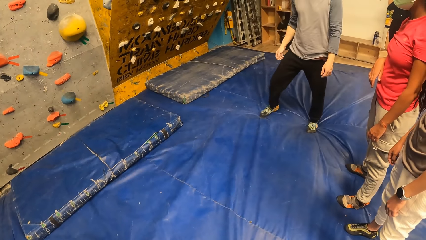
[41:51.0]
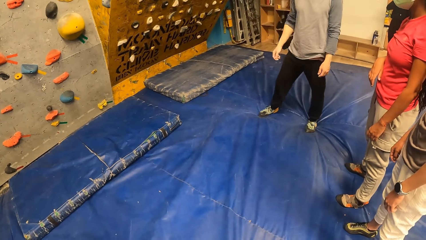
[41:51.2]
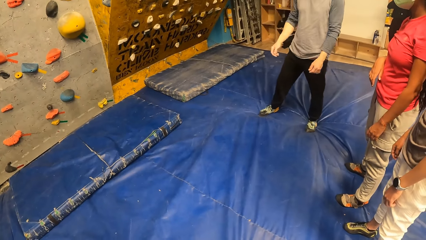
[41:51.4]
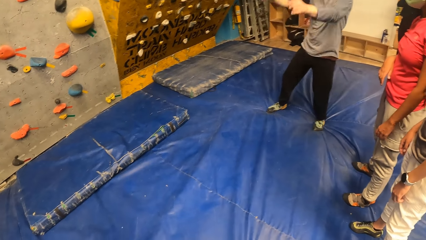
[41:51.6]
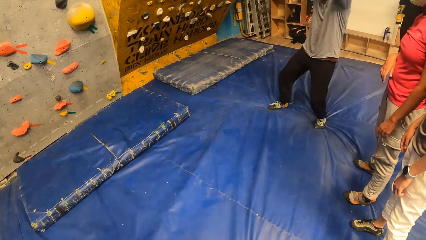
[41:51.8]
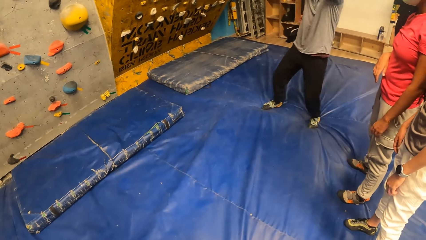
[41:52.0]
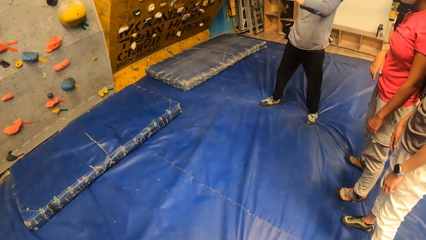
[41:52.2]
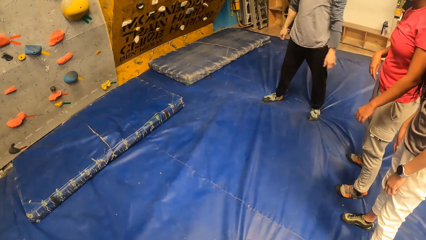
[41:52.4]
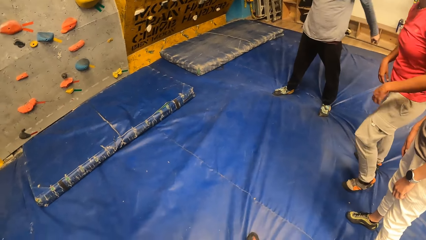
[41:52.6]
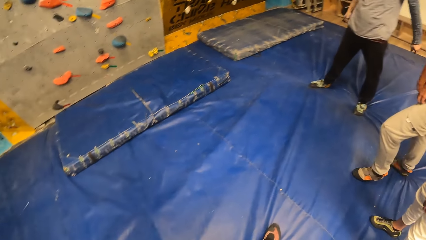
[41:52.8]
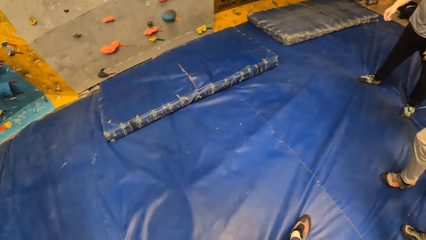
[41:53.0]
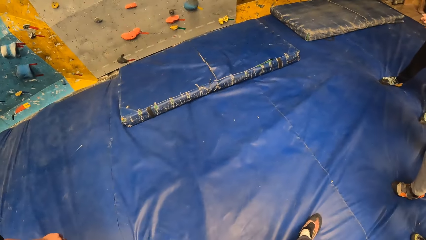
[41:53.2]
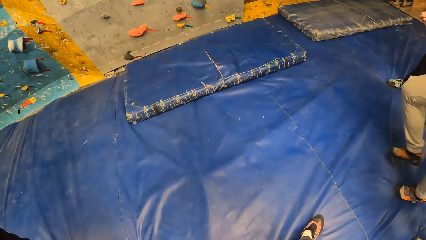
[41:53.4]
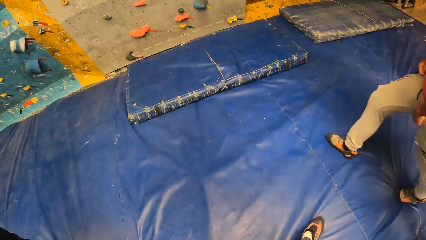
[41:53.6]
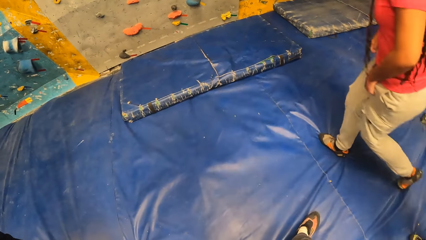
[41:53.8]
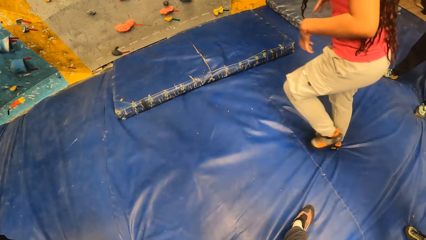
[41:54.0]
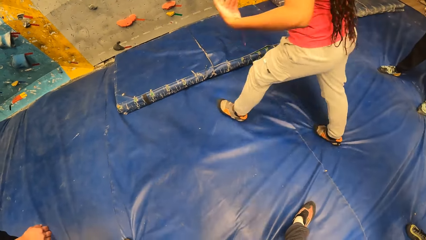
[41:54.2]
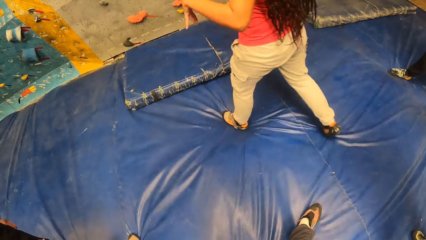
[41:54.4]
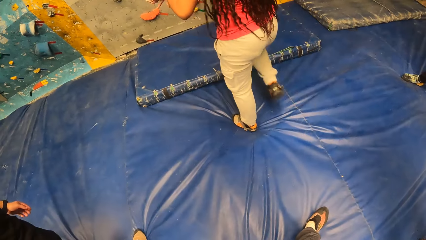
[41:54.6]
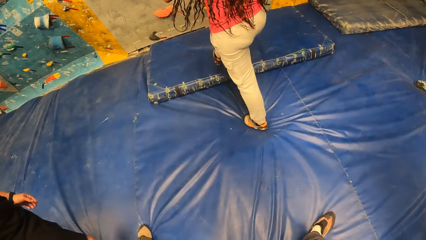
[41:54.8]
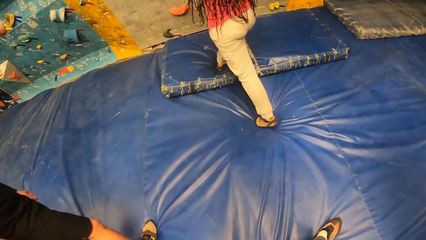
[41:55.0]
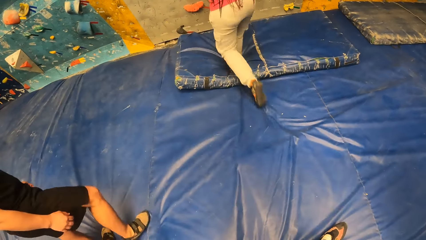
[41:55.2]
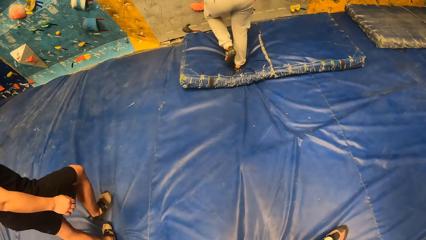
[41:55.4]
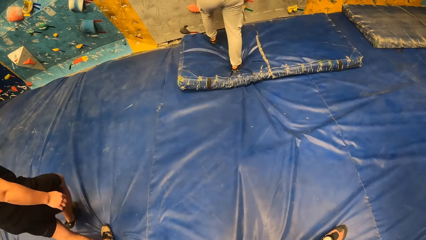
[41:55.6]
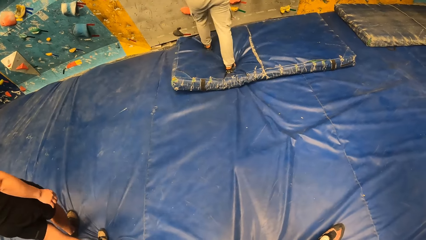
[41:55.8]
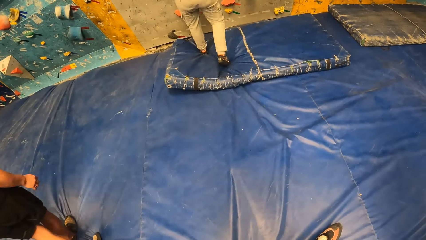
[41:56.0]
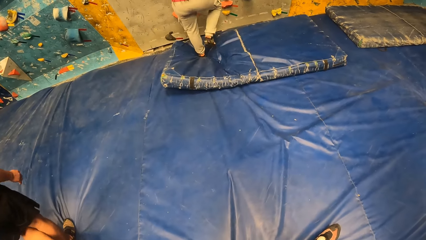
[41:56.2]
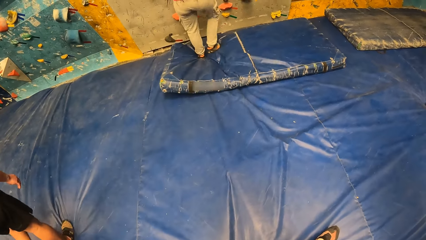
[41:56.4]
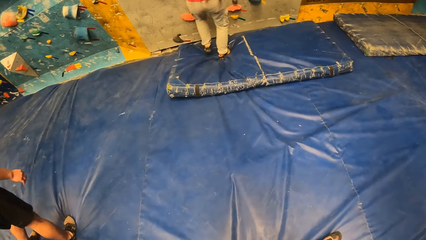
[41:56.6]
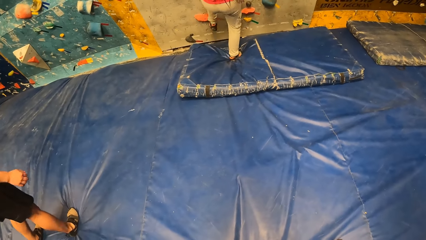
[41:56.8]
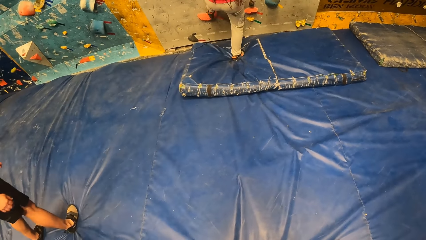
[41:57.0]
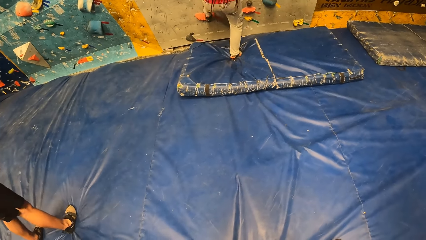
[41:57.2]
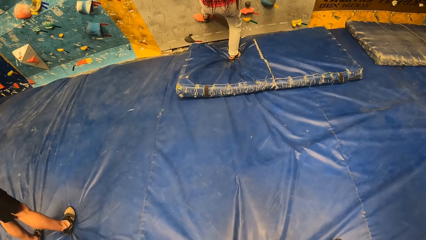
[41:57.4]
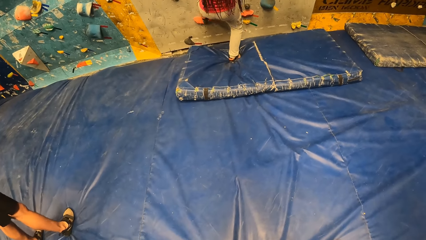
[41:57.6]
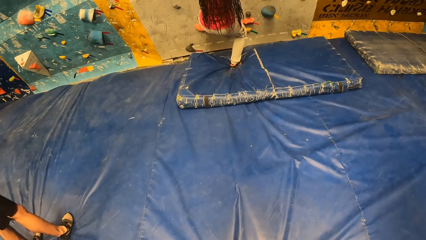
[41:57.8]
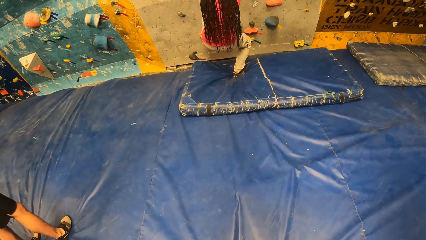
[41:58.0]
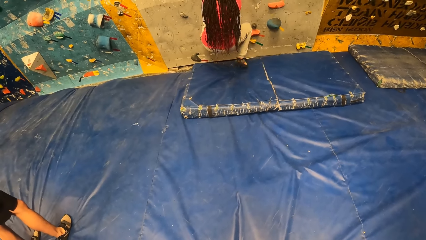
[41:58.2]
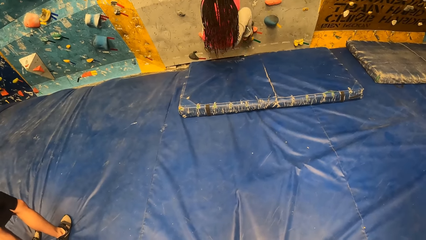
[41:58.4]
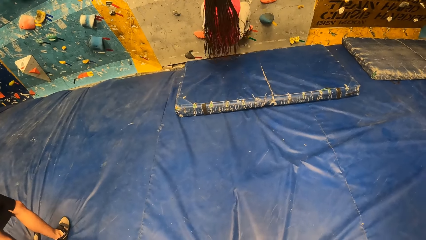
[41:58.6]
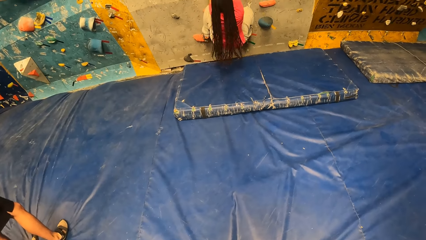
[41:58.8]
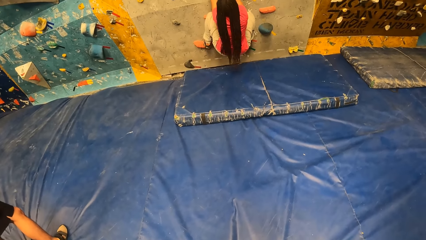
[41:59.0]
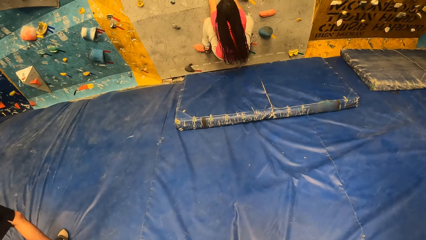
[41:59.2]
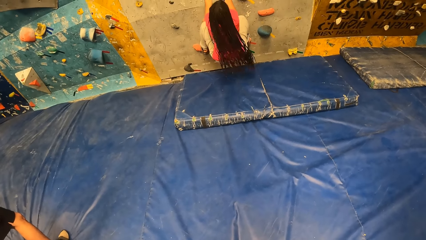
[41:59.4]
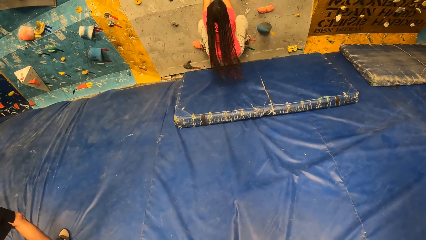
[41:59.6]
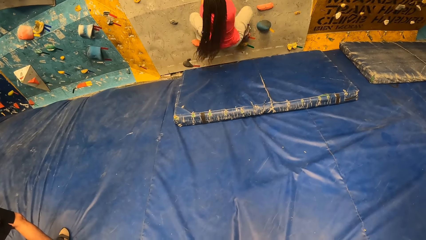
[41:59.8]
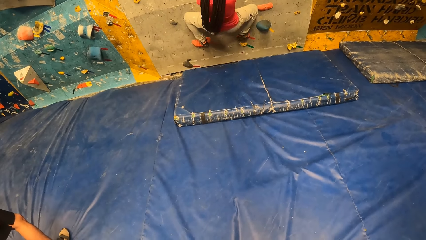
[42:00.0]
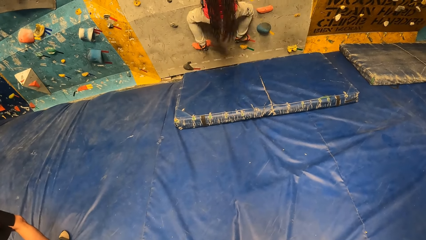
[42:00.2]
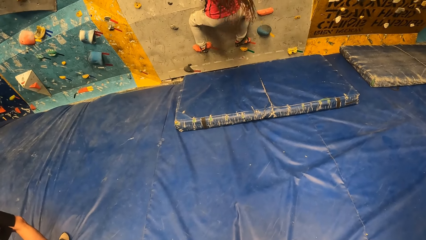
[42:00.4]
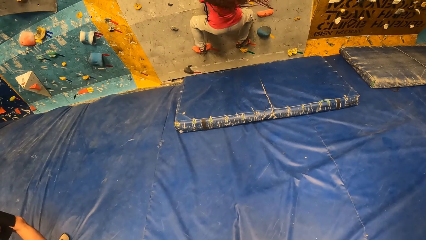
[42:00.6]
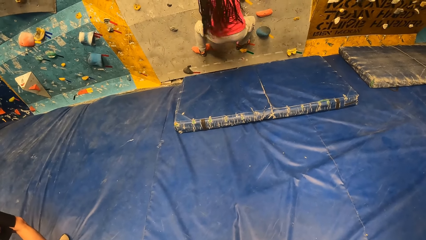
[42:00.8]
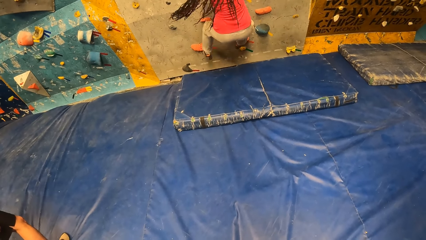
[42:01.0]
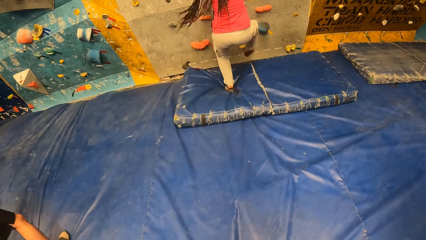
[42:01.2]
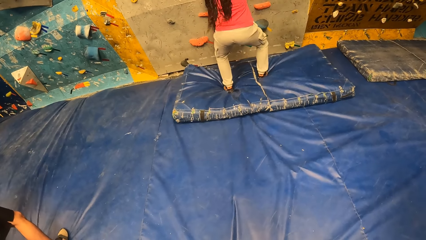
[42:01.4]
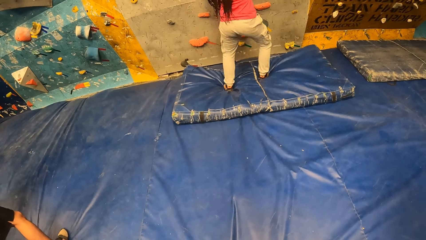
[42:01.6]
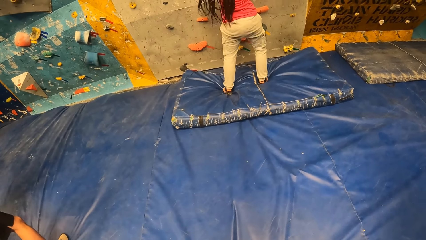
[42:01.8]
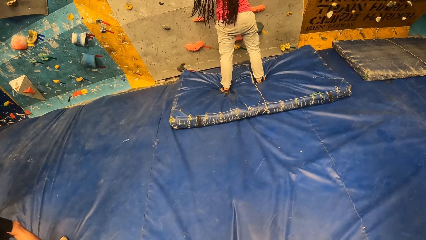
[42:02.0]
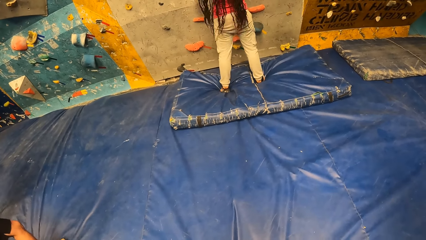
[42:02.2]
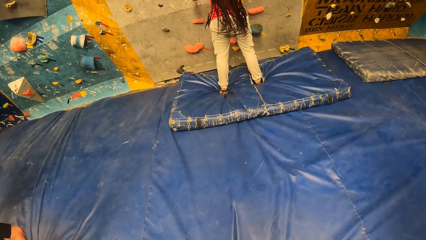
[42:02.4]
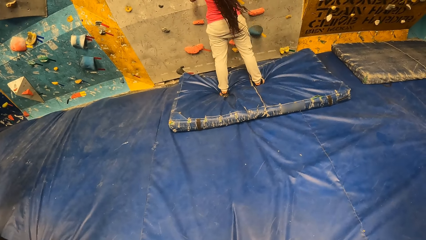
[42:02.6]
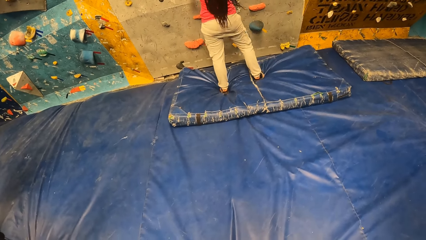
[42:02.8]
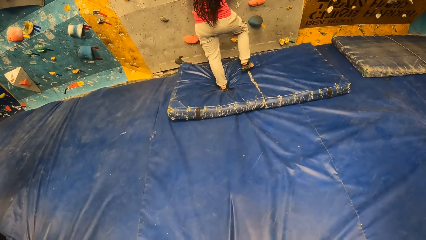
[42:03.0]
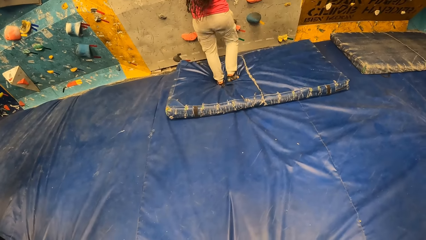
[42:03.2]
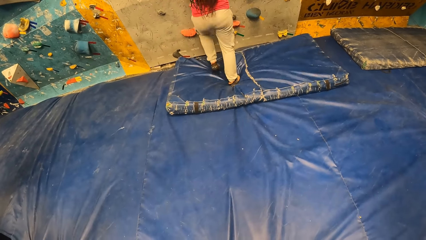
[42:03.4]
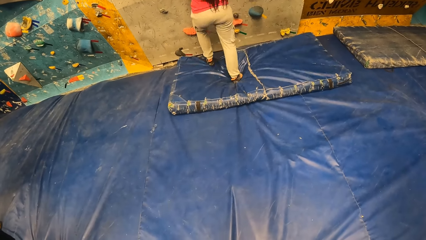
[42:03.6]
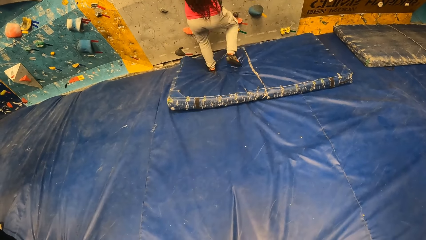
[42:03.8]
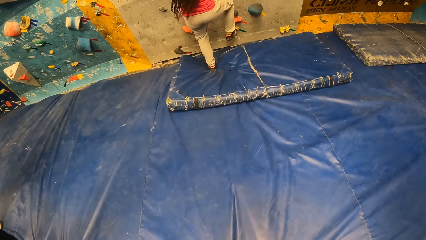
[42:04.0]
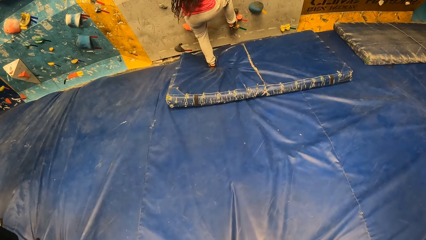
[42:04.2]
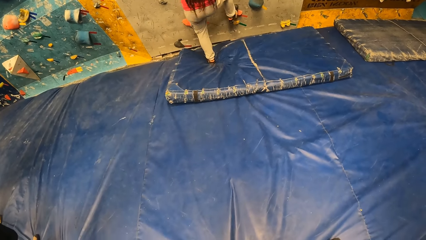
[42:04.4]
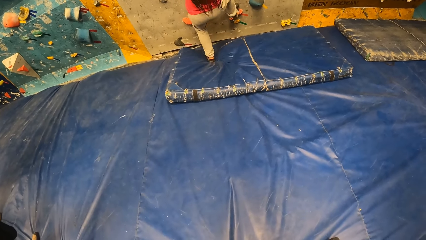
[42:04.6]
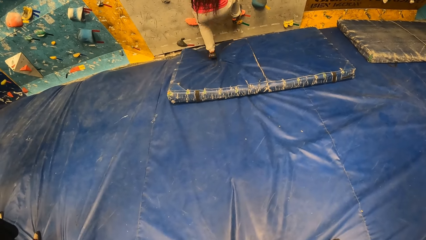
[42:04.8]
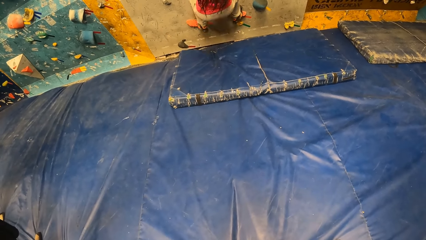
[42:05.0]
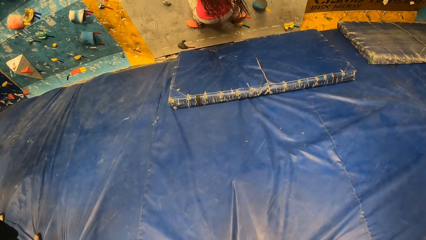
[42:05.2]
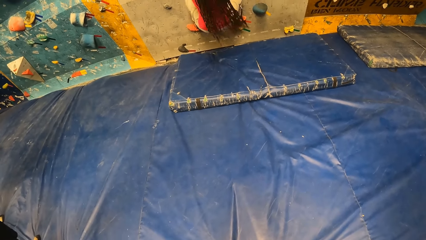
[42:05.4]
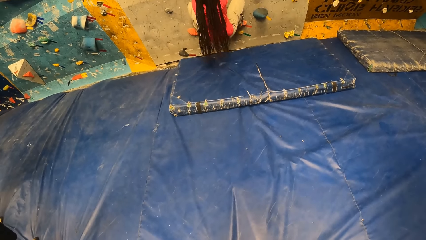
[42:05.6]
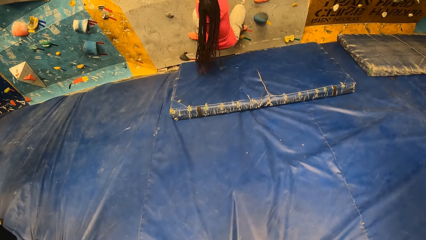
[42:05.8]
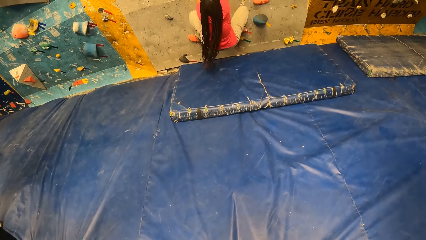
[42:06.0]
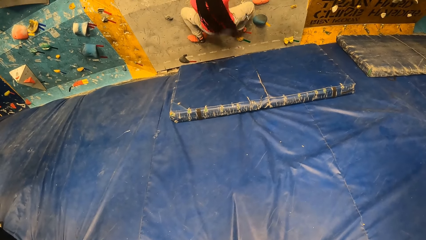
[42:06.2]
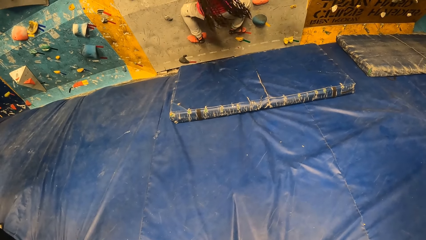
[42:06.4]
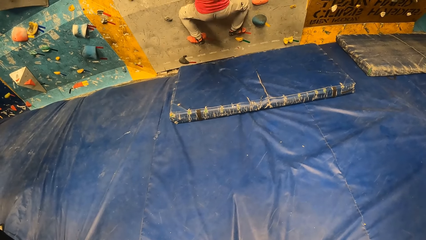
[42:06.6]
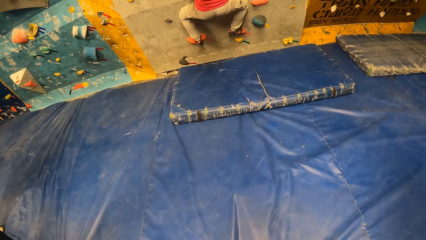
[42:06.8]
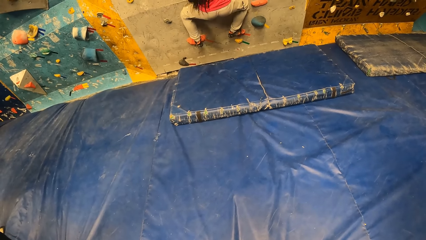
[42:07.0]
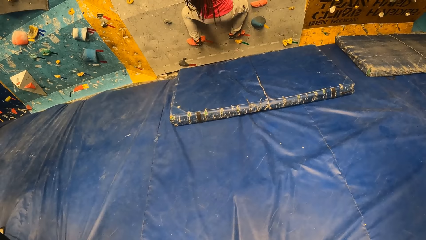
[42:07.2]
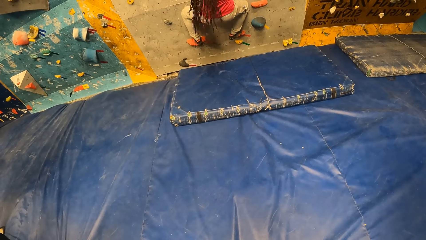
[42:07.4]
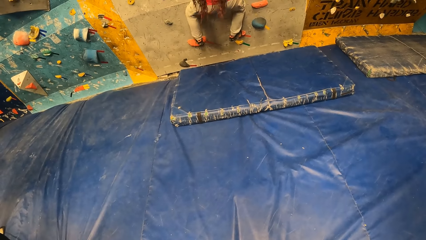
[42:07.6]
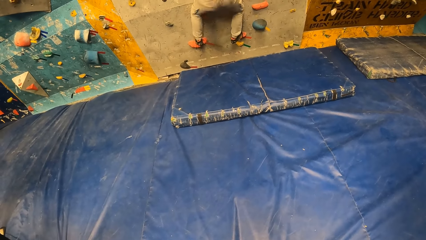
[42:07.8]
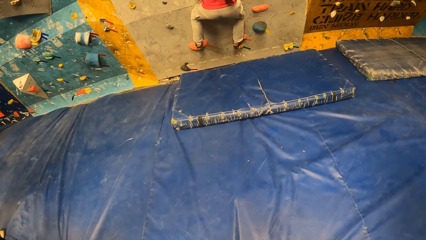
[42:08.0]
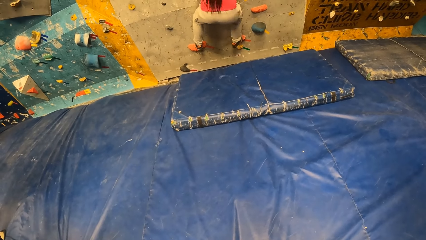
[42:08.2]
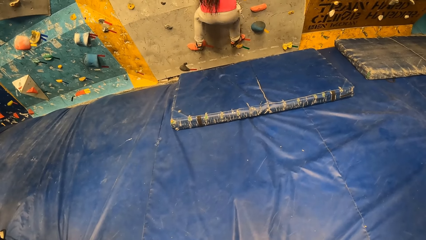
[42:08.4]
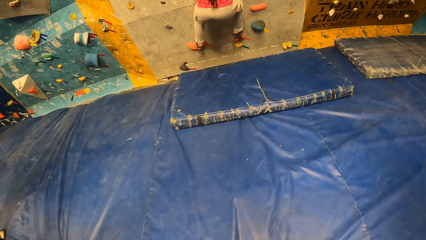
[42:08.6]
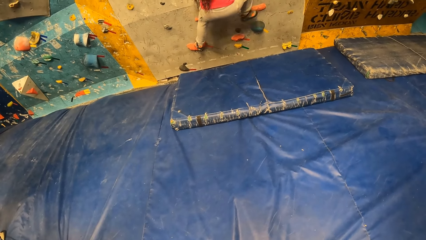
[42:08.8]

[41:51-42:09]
A man walks on the mat. A woman climbs the wall at the wall climbing centre. The man climbs the Revit climbing wall. The woman jumps down from the wall. Another man climbs down the Revit climbing wall. The woman climbs the wall at the wall climbing centre. The first man climbs down the Revit climbing wall.
